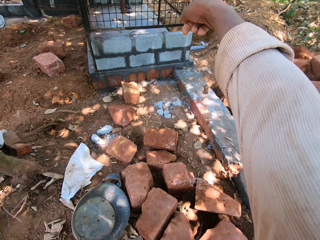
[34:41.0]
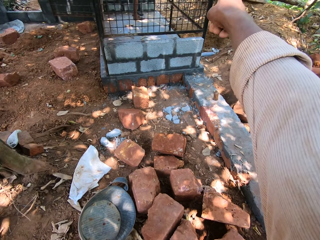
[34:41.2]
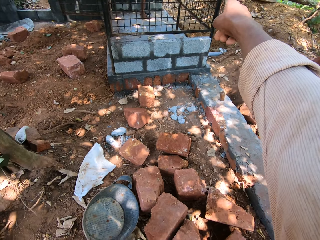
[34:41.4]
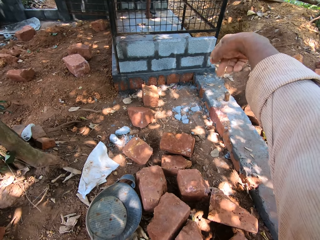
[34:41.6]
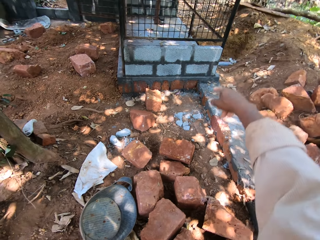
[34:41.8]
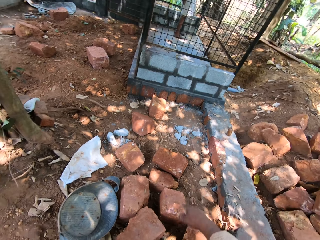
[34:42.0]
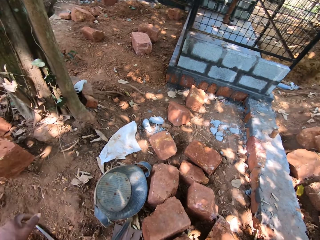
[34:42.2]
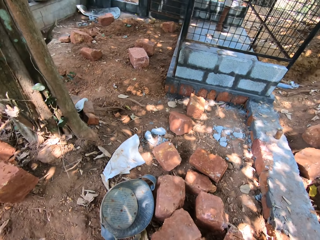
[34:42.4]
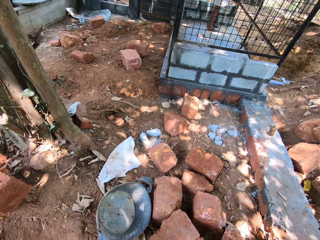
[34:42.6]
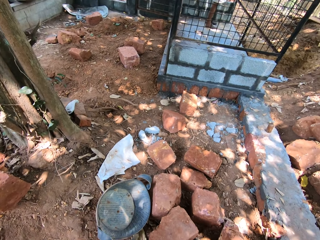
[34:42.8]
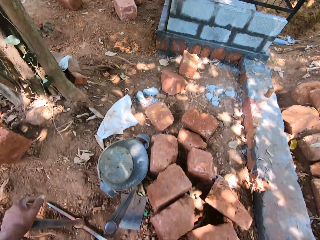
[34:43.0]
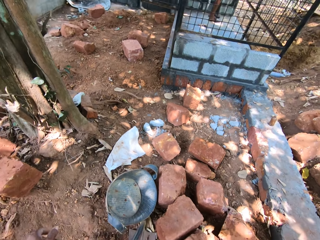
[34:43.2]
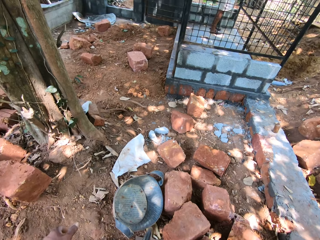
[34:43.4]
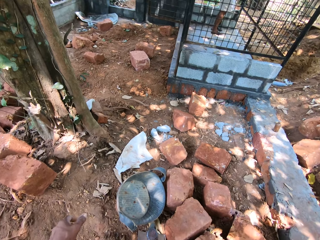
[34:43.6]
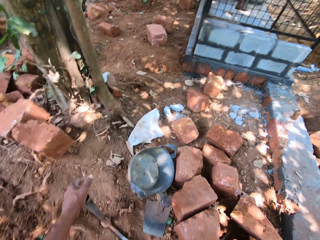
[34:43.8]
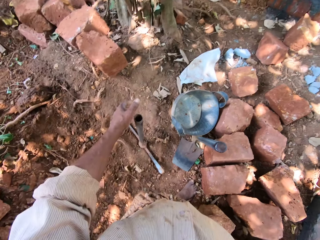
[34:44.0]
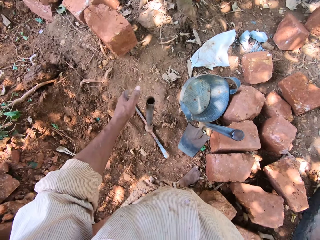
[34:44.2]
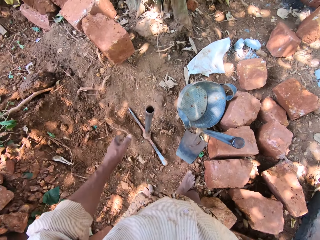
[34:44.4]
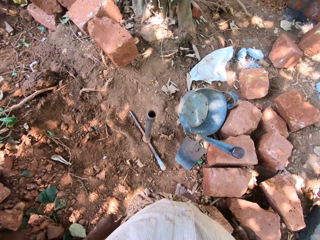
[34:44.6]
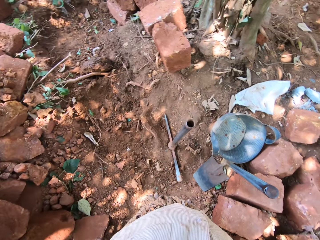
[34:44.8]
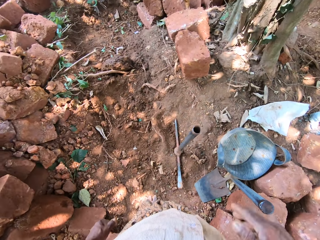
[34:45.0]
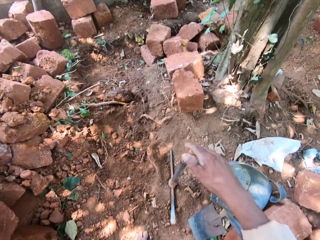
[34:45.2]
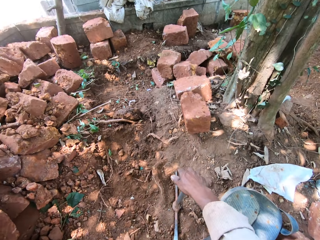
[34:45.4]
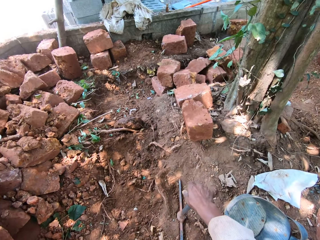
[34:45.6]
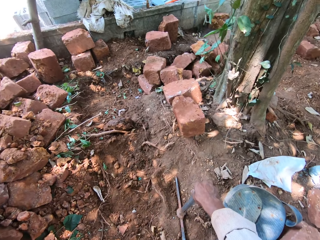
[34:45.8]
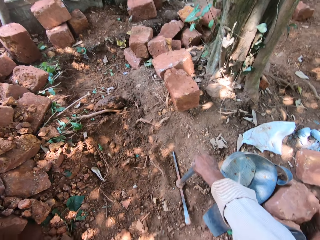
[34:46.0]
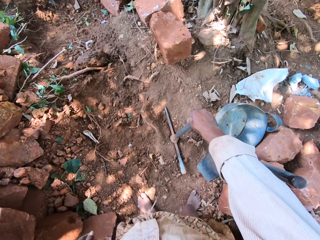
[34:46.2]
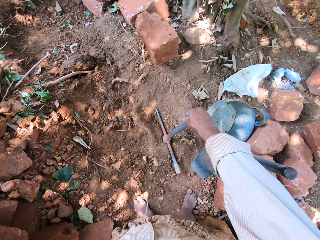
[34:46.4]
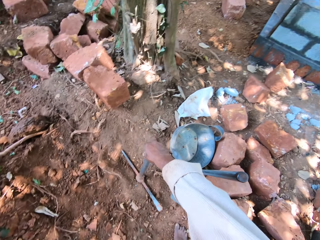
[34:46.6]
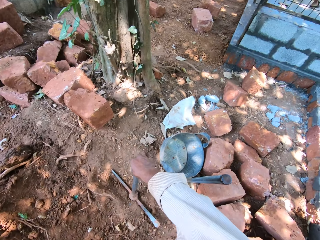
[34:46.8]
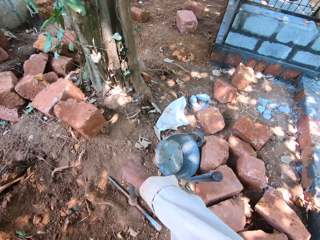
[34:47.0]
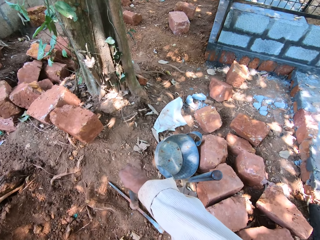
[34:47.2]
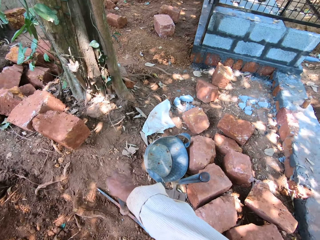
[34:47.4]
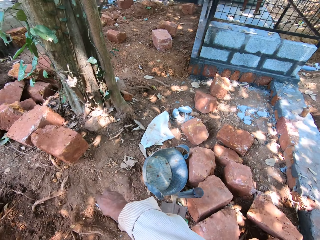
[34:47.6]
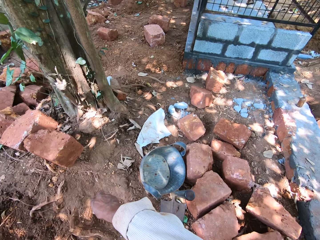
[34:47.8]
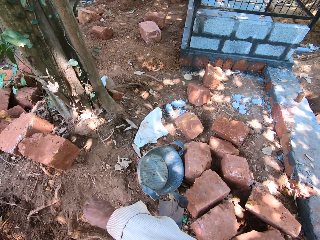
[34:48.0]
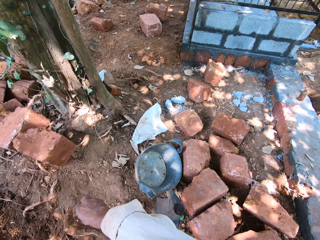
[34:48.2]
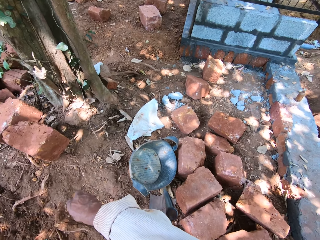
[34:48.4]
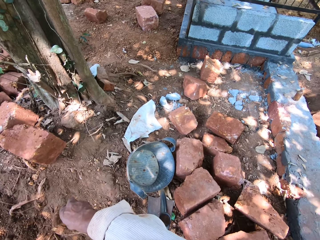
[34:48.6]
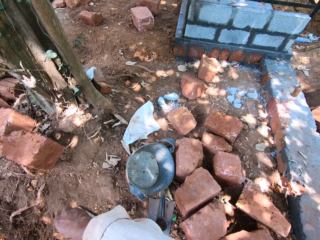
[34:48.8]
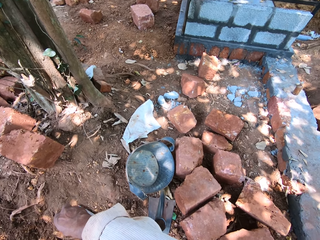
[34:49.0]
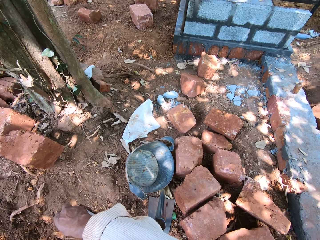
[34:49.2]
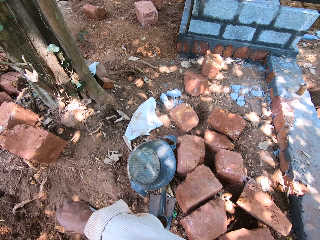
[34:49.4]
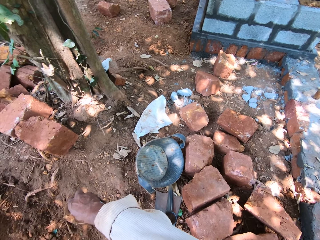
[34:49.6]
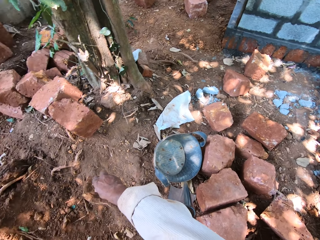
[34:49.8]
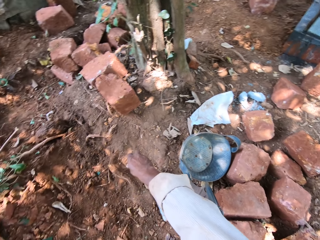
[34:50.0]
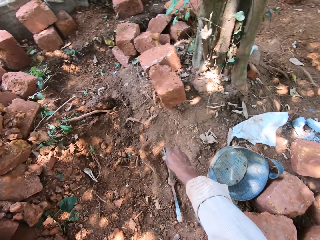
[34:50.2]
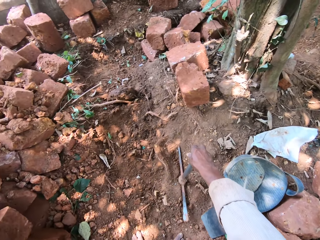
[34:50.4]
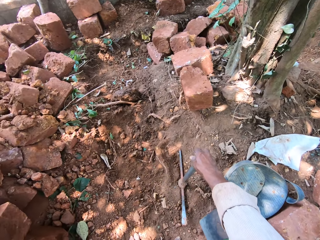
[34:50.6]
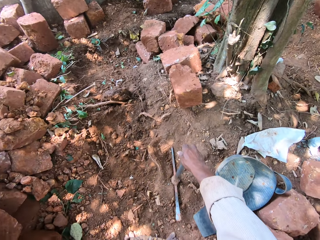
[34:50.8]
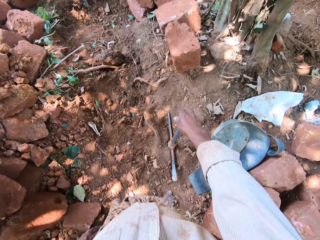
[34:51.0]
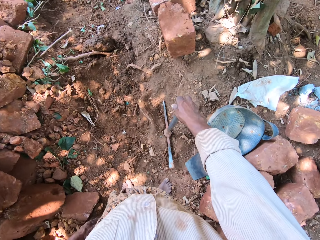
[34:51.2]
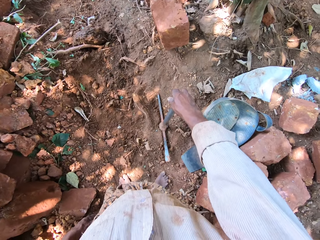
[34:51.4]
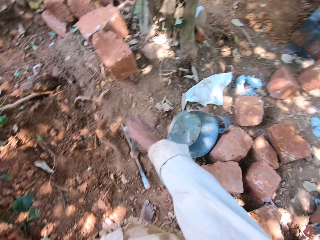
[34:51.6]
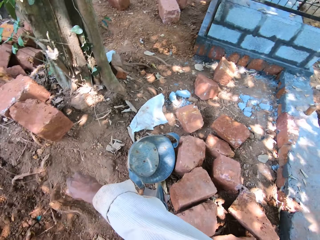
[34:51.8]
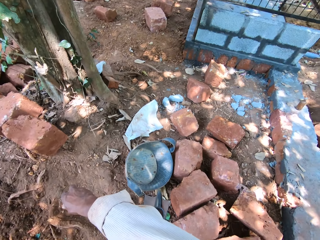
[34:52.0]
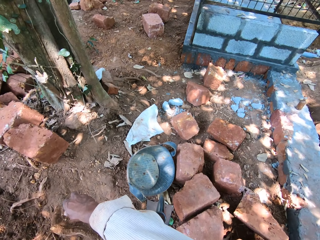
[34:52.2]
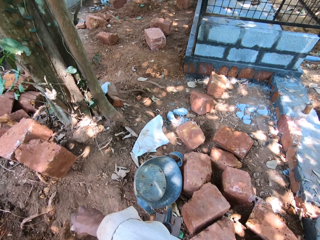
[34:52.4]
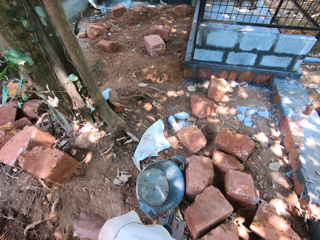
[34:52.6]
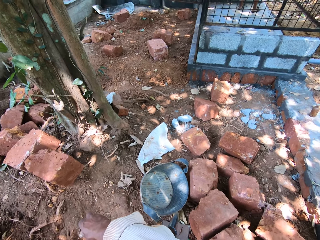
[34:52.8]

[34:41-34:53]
The camera wearer holds the pickaxe with his right hand. He looks around.

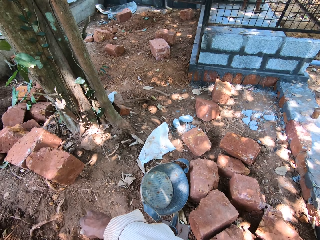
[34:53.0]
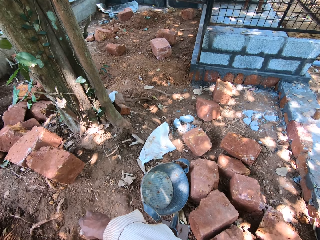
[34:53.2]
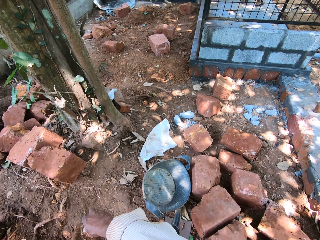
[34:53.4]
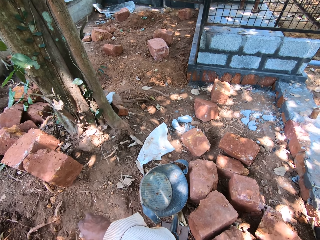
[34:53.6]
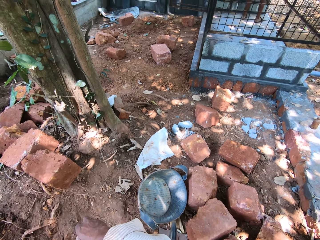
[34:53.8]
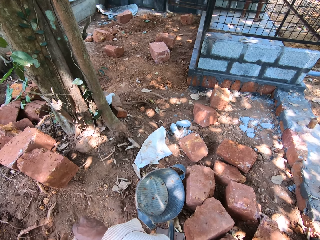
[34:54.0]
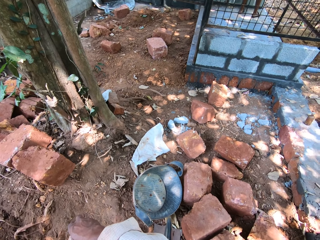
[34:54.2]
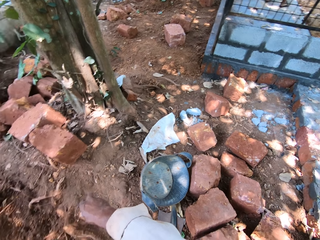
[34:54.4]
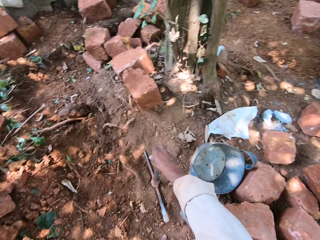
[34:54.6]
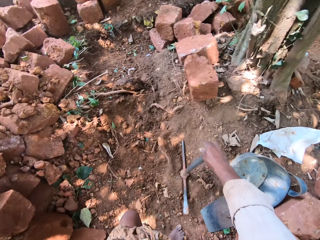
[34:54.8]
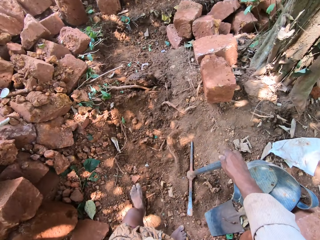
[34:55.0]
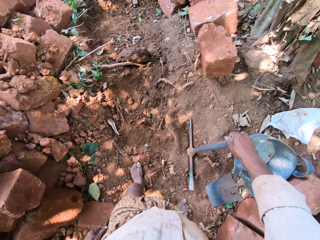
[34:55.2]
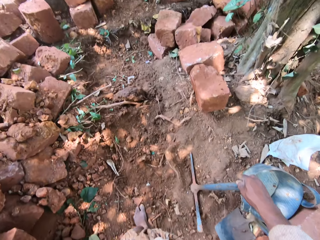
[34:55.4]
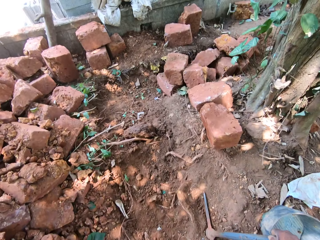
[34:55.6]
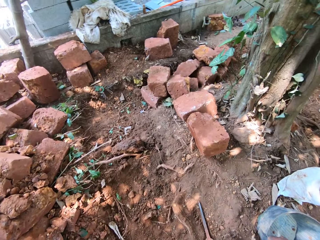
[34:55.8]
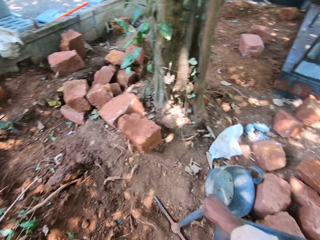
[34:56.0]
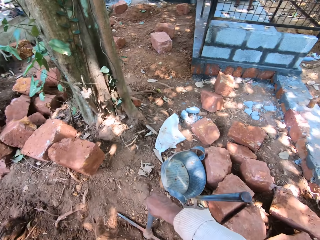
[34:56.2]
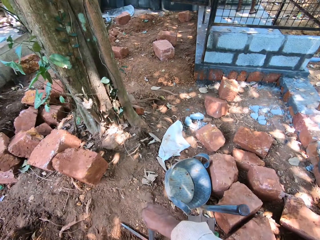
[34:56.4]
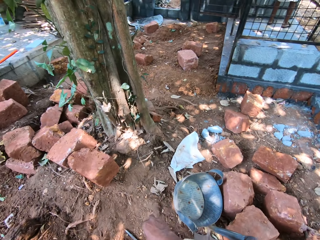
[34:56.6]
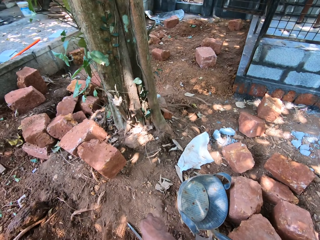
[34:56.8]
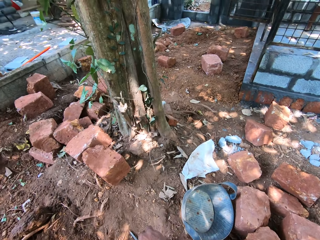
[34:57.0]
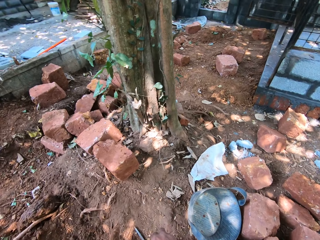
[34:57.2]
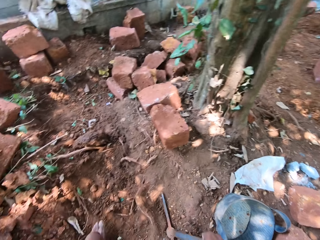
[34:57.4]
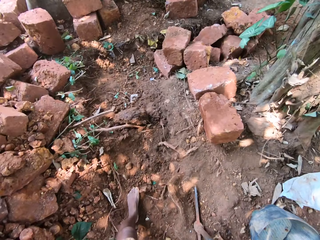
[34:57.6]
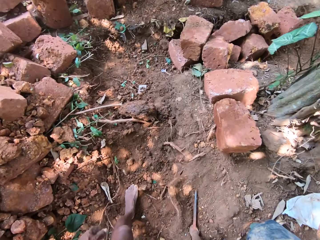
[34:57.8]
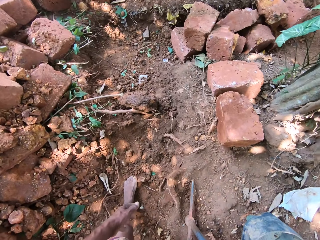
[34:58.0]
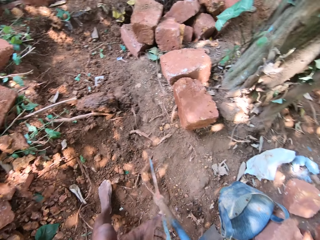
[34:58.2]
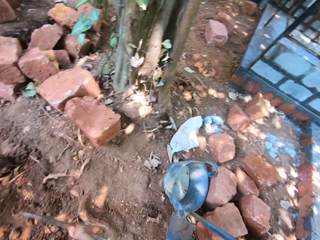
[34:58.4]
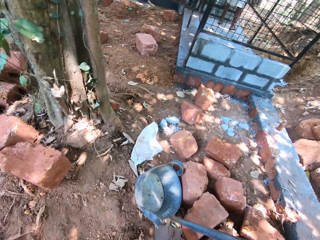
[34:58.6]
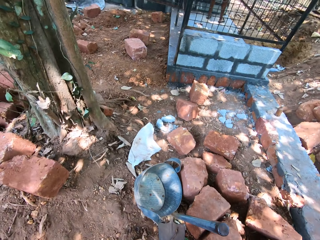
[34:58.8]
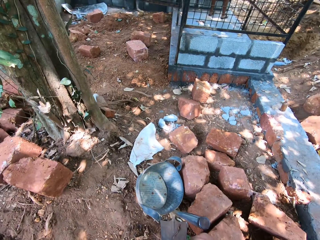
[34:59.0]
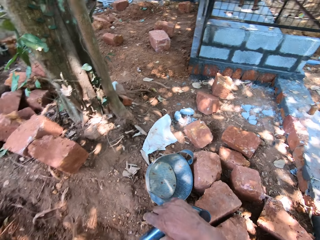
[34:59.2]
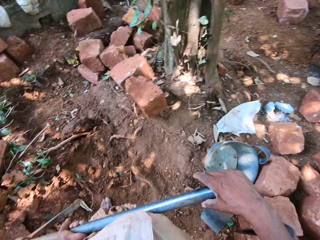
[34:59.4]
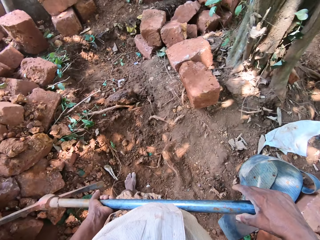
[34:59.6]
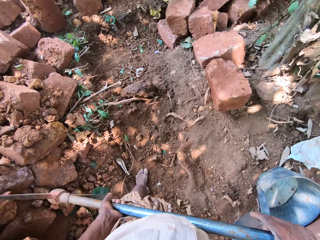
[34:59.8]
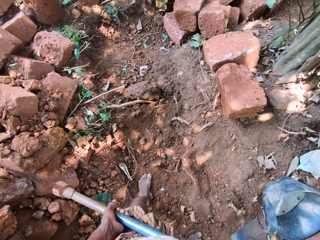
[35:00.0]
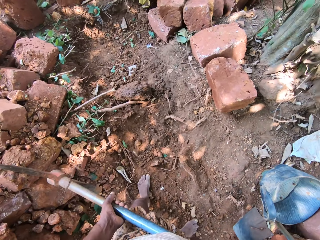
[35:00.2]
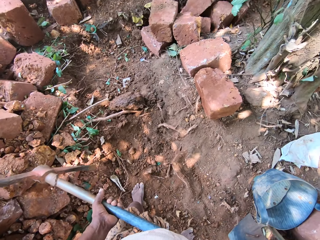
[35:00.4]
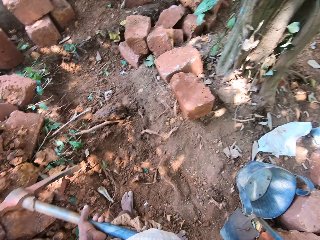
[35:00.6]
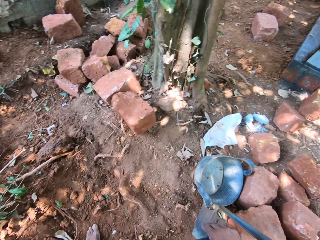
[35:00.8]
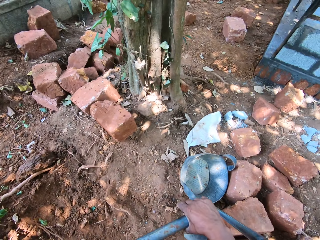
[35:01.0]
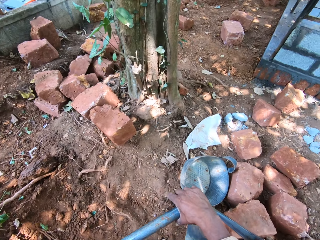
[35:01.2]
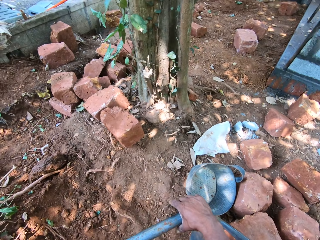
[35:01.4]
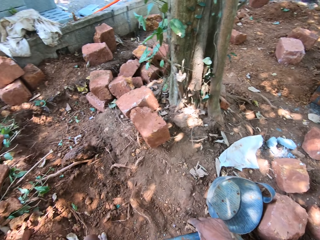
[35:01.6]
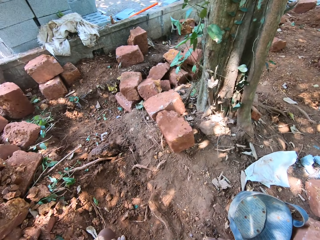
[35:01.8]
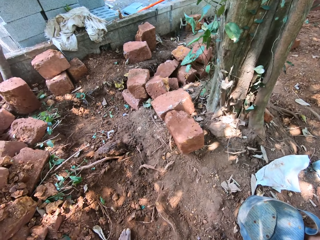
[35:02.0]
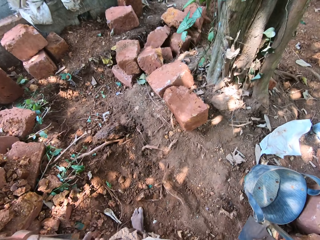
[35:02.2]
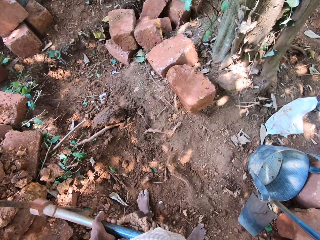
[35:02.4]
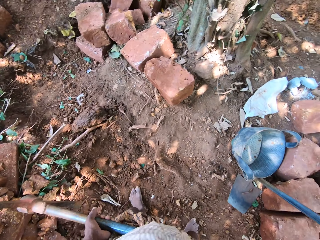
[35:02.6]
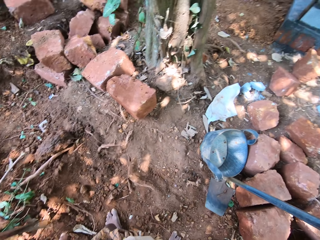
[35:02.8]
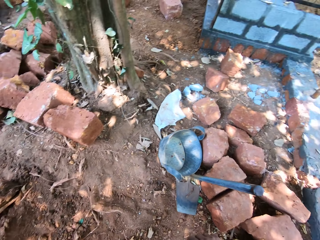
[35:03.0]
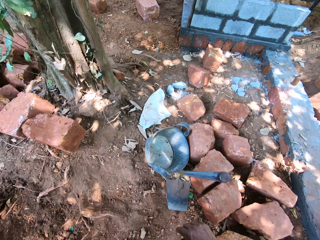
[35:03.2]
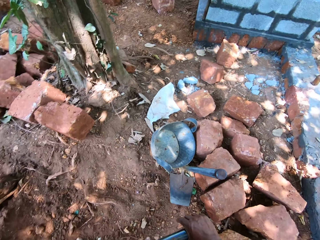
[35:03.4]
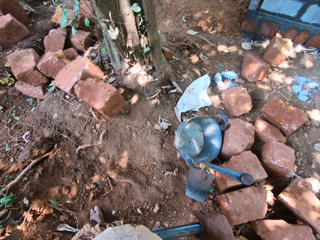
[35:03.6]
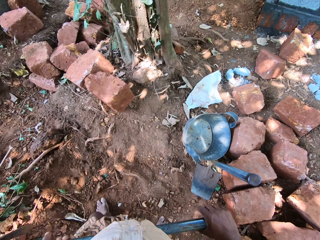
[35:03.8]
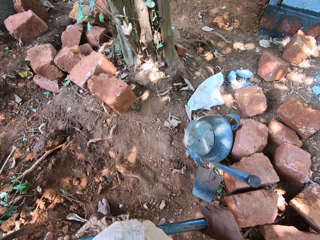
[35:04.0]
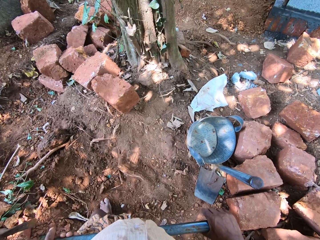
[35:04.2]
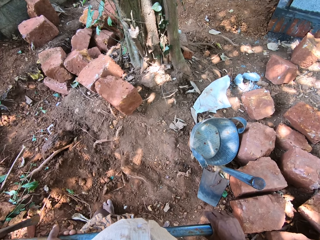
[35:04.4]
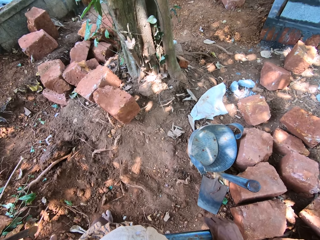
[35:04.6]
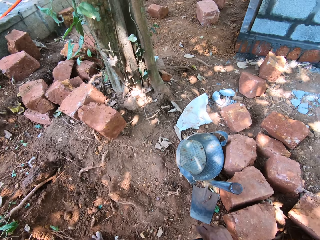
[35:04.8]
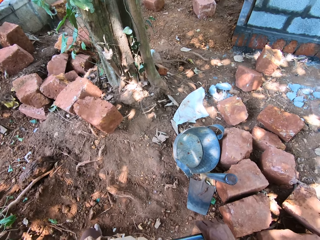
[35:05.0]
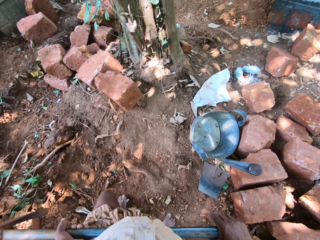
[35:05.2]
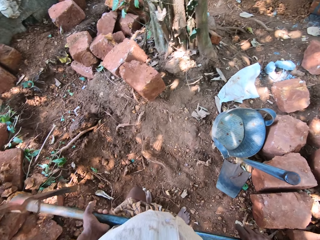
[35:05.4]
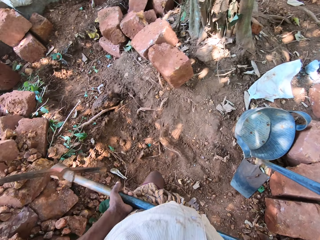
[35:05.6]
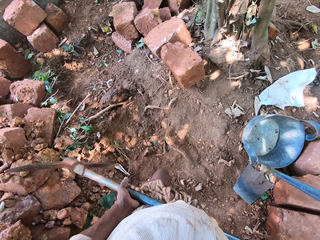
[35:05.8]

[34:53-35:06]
The camera wearer lifts the pickaxe from the floor with both hands. They hold the pickaxe with both hands.
